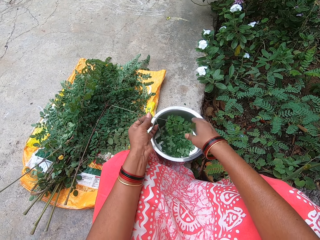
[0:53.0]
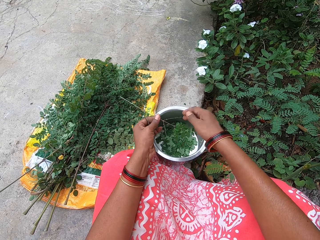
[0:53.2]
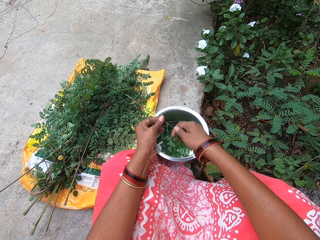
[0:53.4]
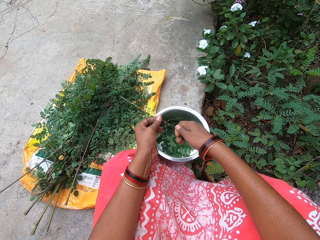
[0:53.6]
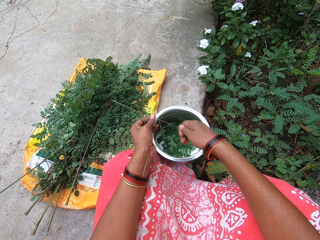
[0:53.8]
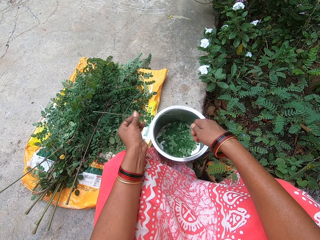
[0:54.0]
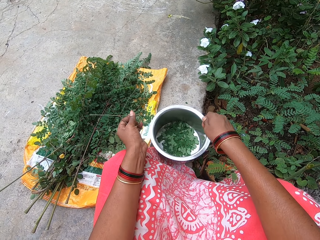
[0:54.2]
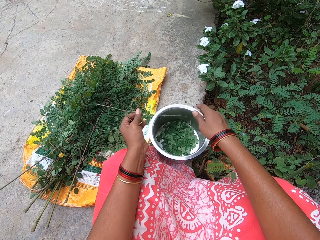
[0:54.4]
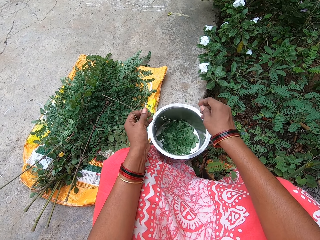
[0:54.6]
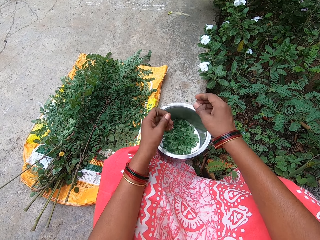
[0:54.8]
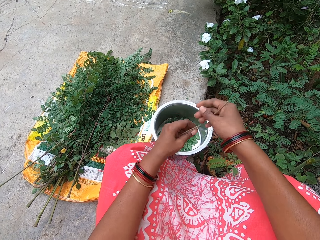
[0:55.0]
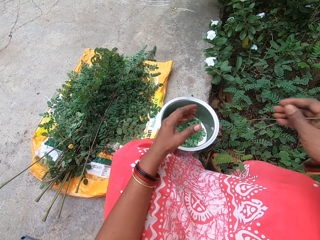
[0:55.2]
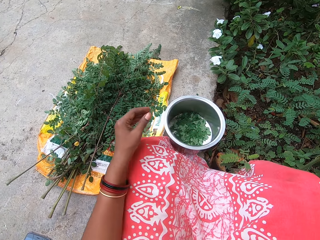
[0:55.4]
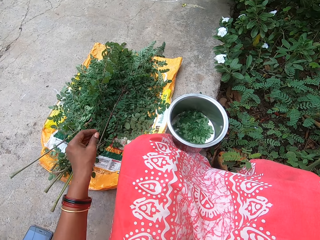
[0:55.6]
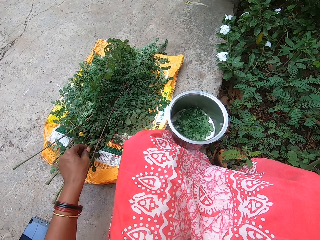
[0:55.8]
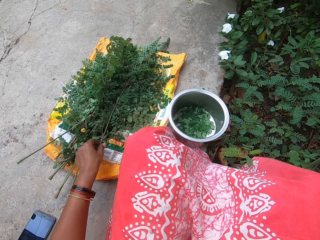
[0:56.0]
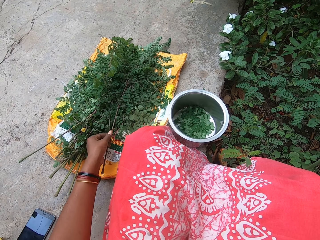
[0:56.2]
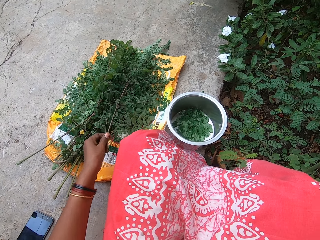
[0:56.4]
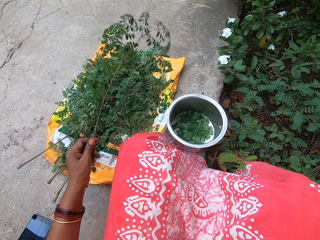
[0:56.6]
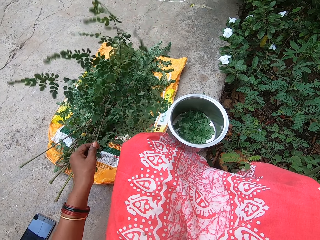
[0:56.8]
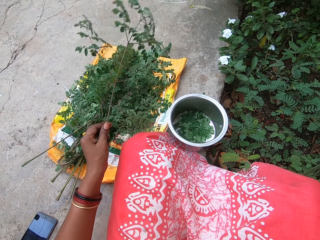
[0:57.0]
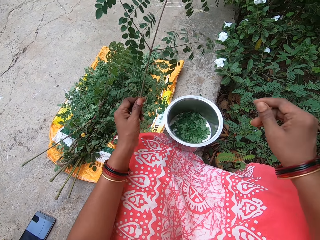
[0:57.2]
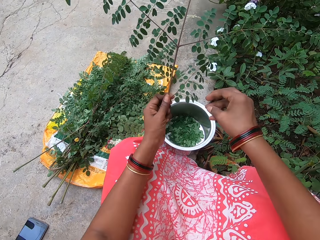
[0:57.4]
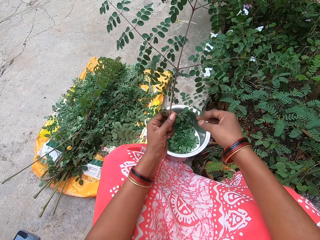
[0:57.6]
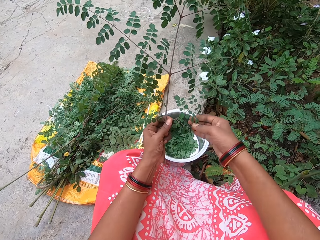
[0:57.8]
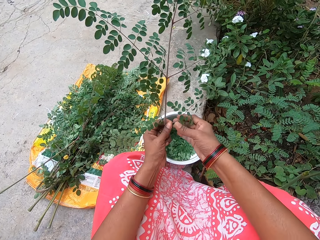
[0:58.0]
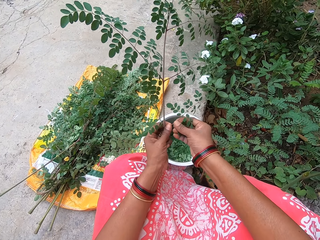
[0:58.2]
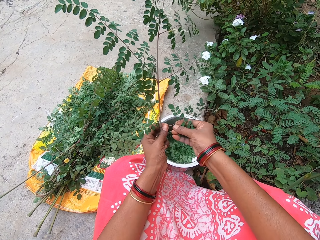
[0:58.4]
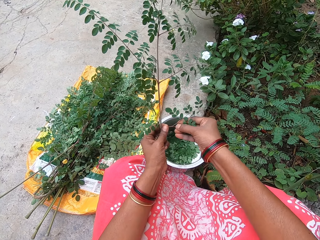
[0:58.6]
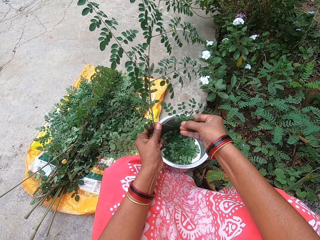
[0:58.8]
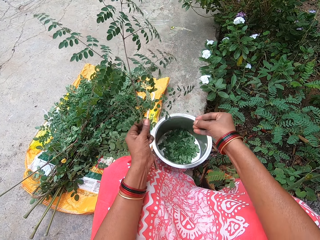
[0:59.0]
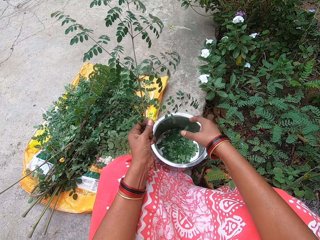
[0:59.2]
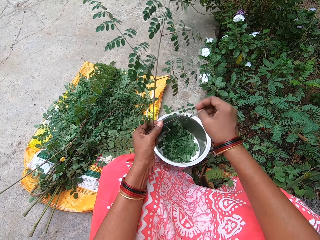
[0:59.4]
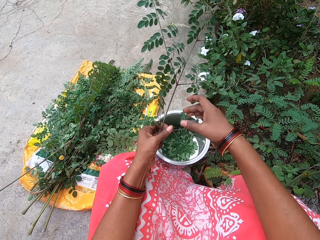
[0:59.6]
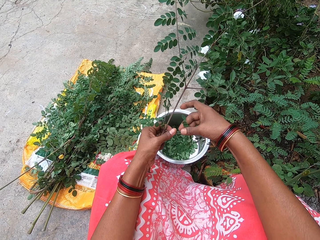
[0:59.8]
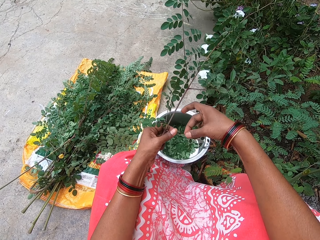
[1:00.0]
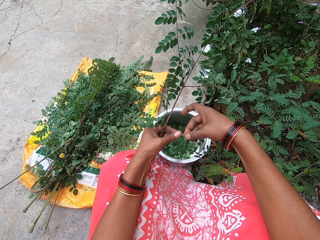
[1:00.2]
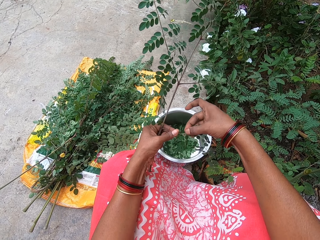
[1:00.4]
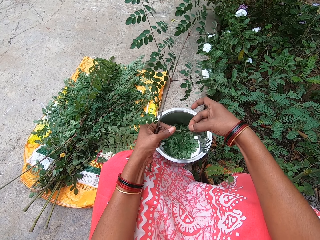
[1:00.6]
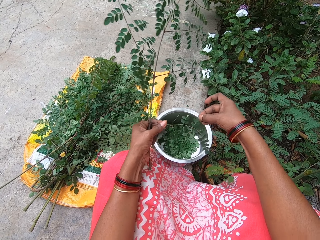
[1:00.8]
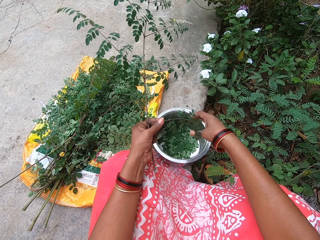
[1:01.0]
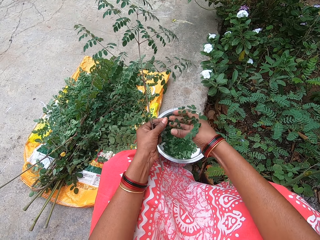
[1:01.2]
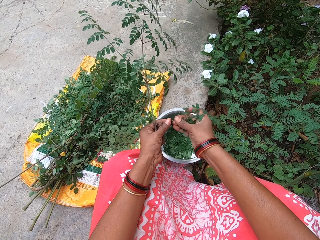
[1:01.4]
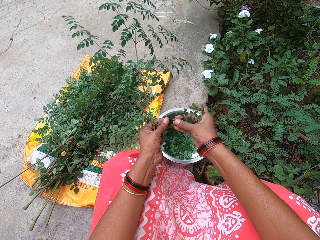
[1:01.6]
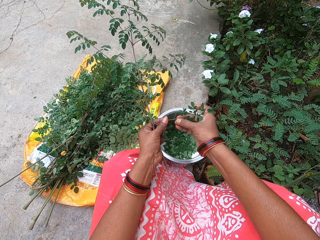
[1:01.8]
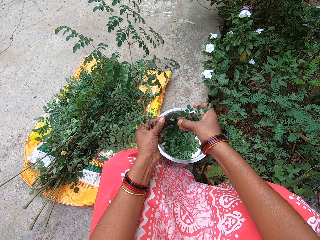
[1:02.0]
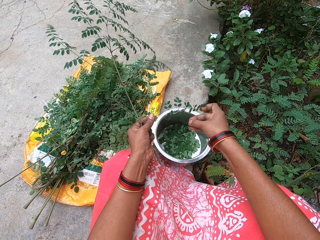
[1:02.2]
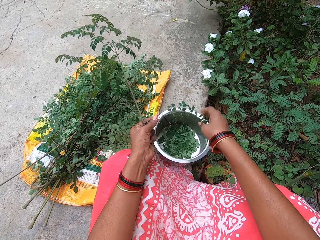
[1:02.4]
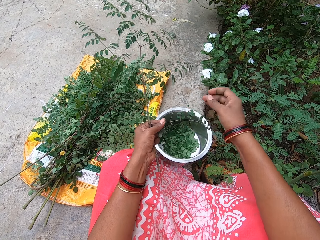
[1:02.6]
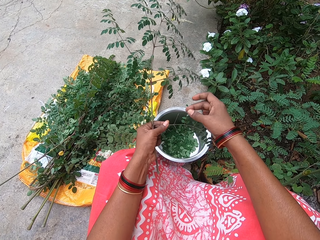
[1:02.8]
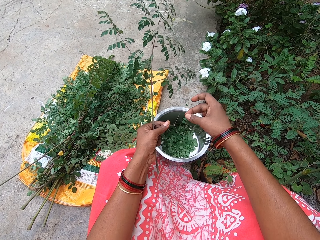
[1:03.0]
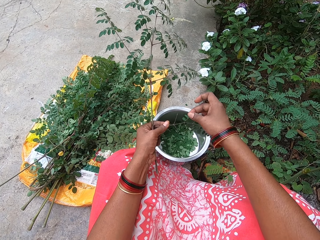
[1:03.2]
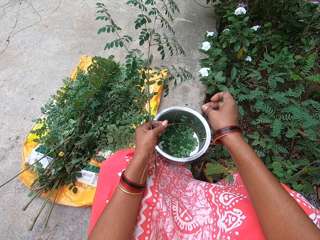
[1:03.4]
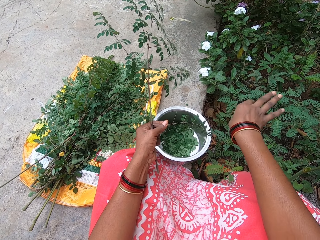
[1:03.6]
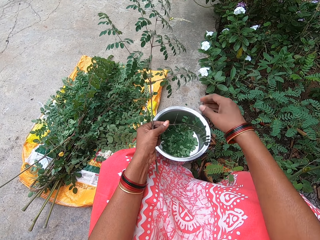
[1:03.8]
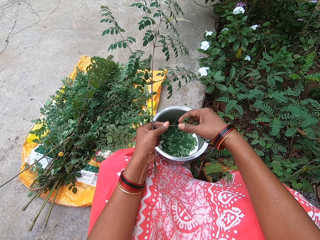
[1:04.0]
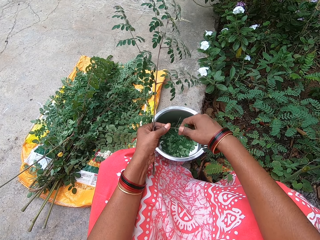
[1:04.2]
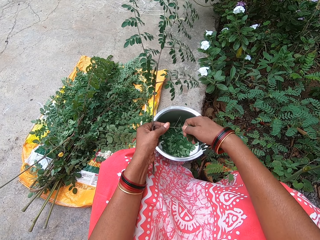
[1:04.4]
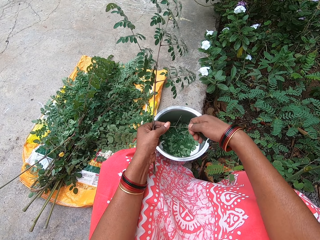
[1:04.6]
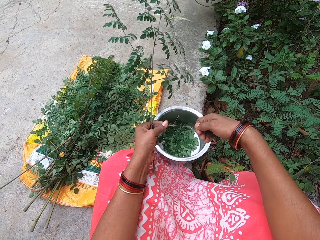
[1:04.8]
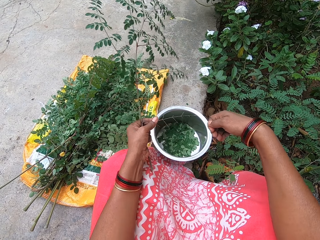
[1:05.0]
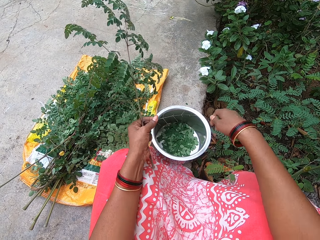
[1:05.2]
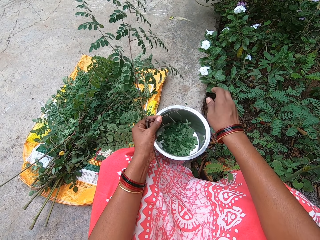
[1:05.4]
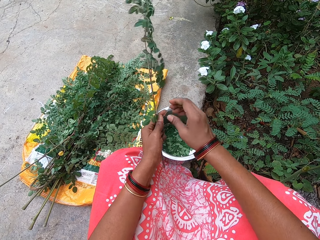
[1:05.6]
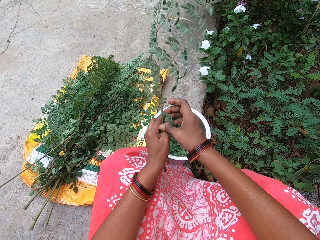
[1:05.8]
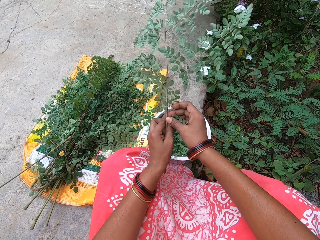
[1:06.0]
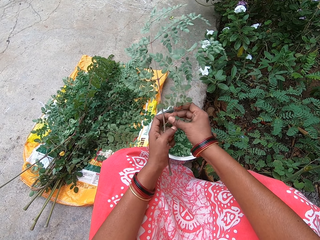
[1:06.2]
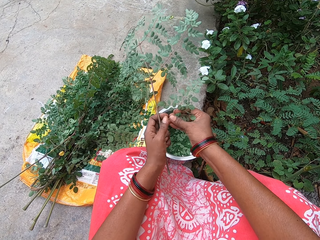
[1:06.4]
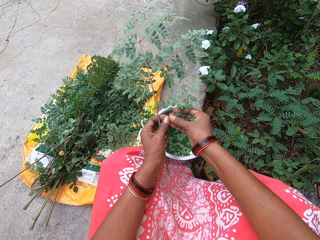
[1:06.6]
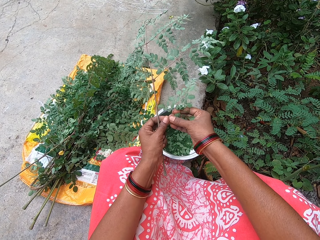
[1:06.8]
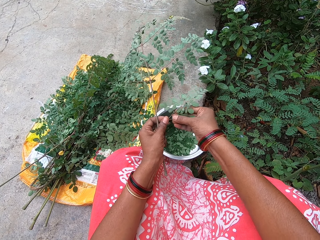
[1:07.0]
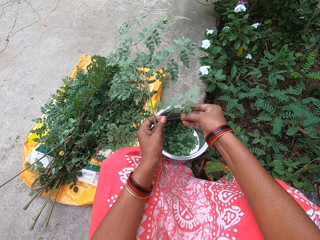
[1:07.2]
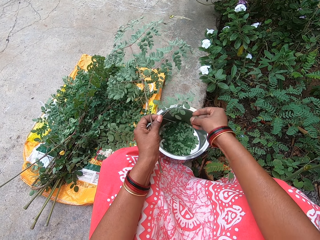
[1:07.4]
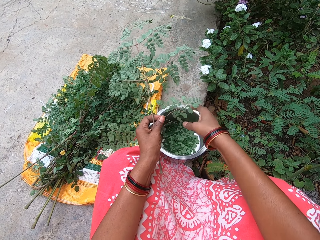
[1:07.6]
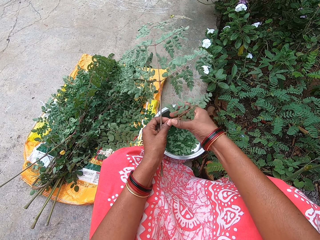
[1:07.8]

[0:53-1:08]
The camera wearer puts the leaves in her right hand in the bowl on the ground. She plucks the leaves from the plant stem in her left hand with her right hand. She puts the leaves in her right hand in the bowl on the ground. She passes the plant stem from her left hand to her right hand. She drops the plant stem on the ground with her right hand. She picks a plant stem from the ground with her left hand. She plucks the leaves from the plant stem in her left hand with her right hand. She puts the leaves in her right hand in the bowl on the ground. She plucks the leaves from the plant stem in her left hand with her right hand. She puts the leaves in her right hand in the bowl on the ground. She plucks the leaves from the plant stem in her left hand with her right hand. She puts the leaves in her right hand in the bowl on the ground. She removes a leaf from the plant stem in her left hand with her right hand. She throws the leaf in her right hand on the ground. She plucks the leaves from the plant stem in her left hand with her right hand. She puts the leaves in her right hand in the bowl on the ground. She plucks the leaves from the plant stem in her left hand with her right hand. She puts the leaves in her right hand in the bowl on the ground.

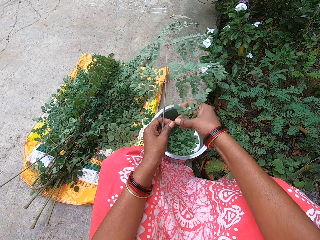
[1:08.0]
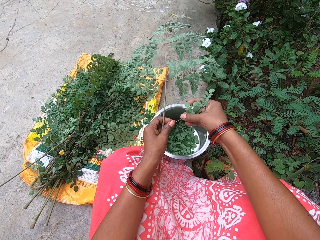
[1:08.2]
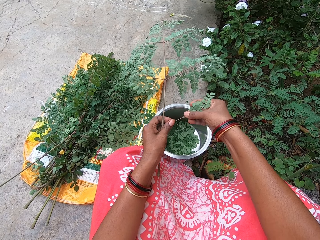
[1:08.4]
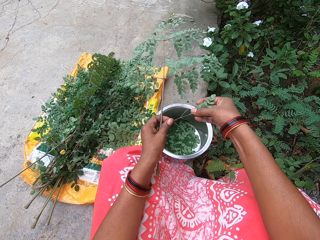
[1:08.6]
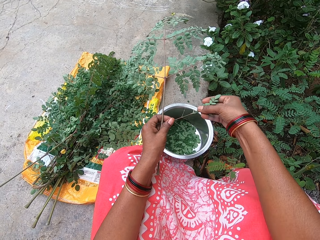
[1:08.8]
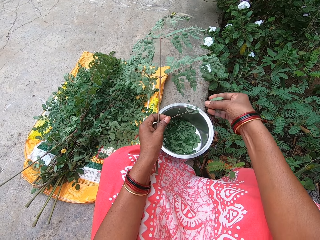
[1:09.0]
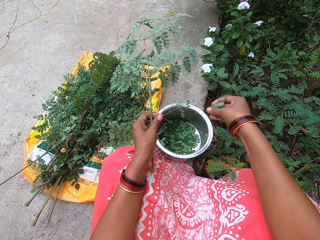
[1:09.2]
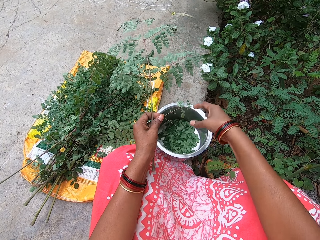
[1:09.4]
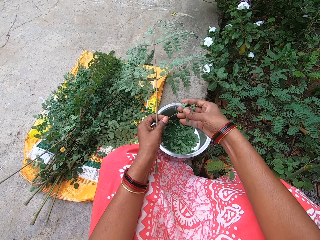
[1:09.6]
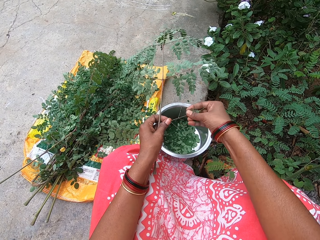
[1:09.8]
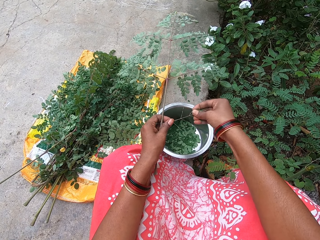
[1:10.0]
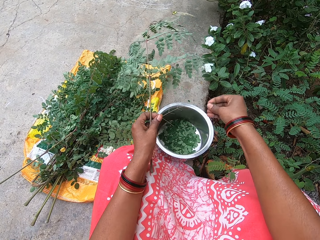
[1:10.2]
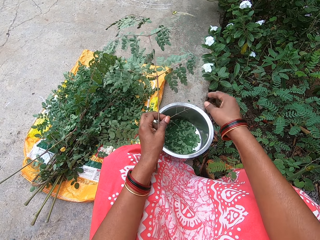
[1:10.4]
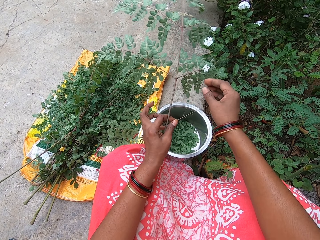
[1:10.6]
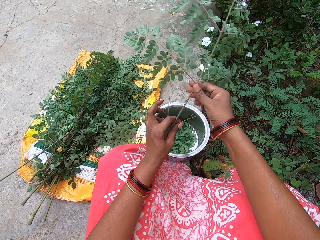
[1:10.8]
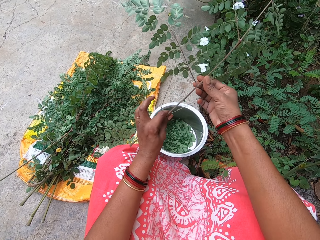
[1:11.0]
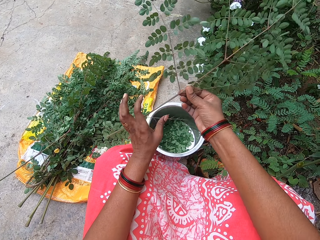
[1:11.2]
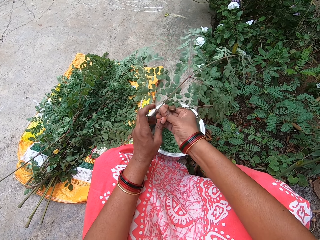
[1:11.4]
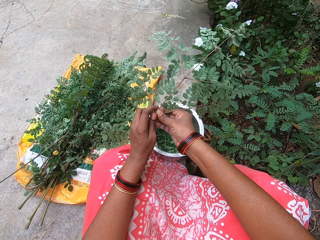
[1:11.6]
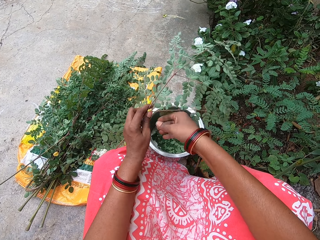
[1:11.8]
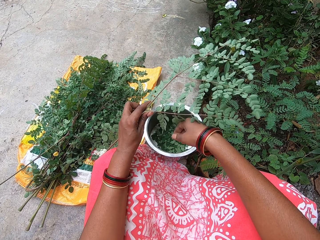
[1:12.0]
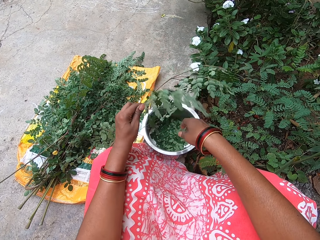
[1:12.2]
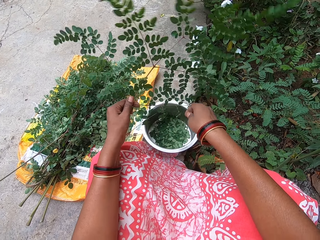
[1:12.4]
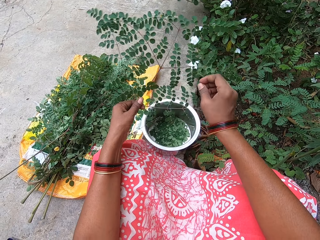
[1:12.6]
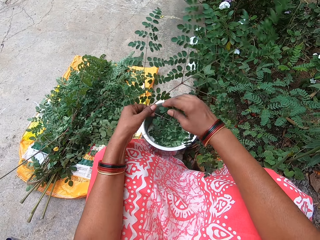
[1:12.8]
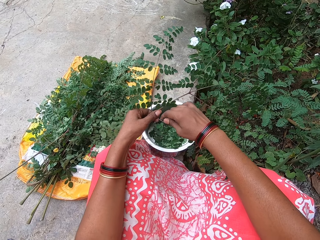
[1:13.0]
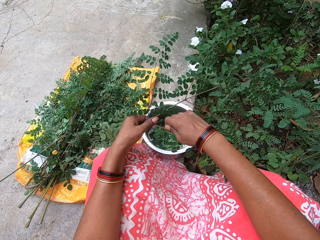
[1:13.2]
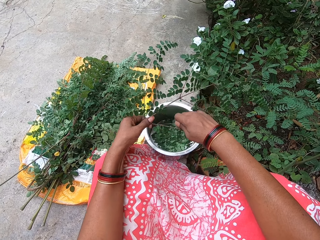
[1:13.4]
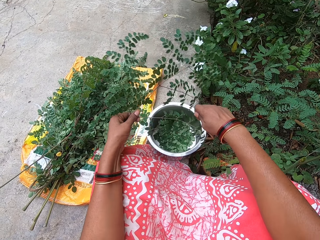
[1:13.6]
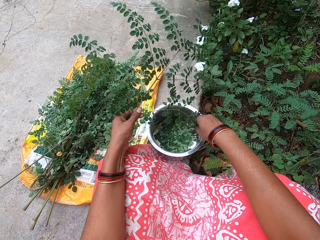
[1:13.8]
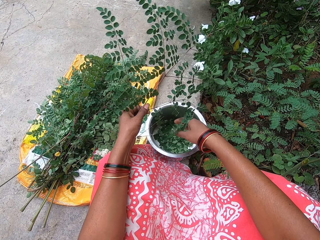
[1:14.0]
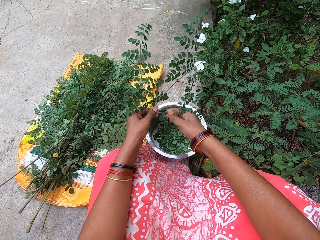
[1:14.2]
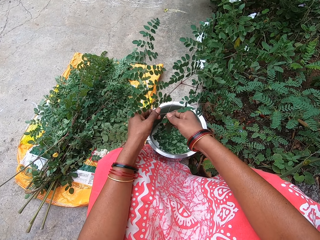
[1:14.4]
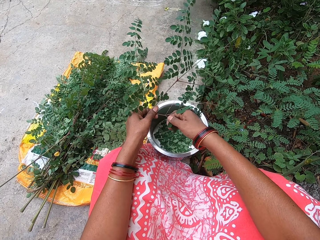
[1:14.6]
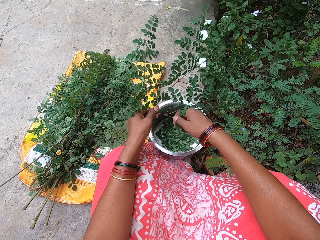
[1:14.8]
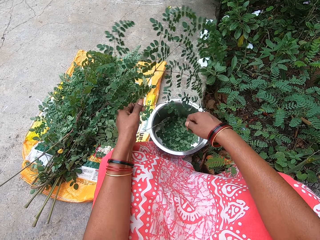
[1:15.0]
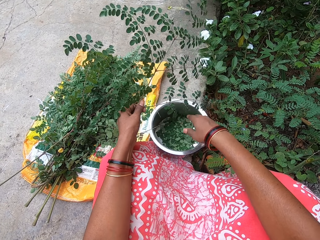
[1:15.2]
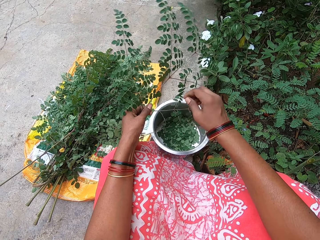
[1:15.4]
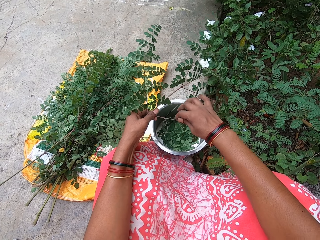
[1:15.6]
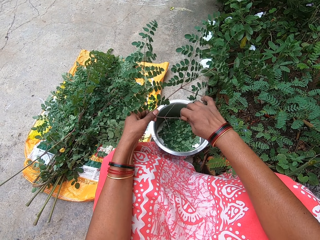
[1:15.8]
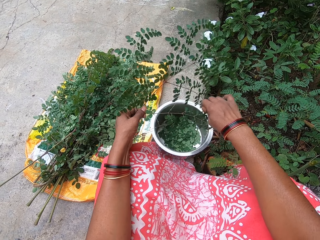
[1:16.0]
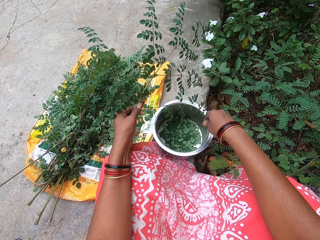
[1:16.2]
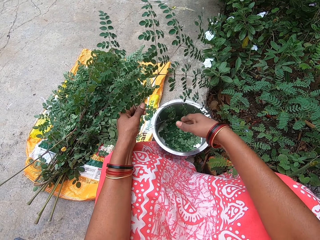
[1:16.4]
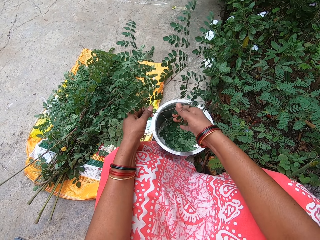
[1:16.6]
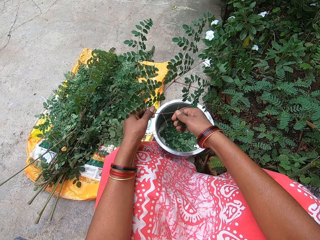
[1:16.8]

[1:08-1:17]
The camera wearer plucks the leaves from the plant stem in her left hand with her right hand. She puts the leaves in her right hand in the bowl on the ground. She plucks the leaves from the plant stem in her left hand with her right hand. She puts the leaves in her right hand in the bowl on the ground. She plucks the leaves from the plant stem in her left hand with her right hand. She puts the leaves in her right hand in the bowl on the ground. She plucks the leaves from the plant stem in her left hand with her right hand. She puts the leaves in her right hand in the bowl on the ground. She plucks the leaves from the plant stem in her left hand with her right hand. She puts the leaves in her right hand in the bowl on the ground.
